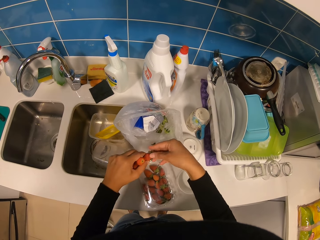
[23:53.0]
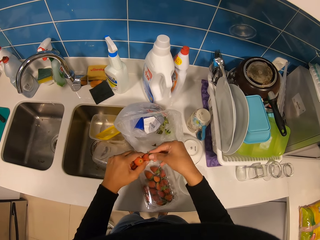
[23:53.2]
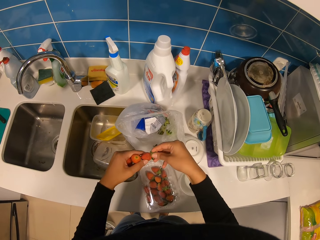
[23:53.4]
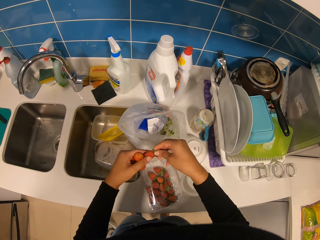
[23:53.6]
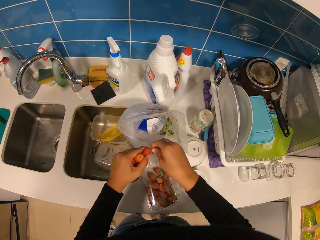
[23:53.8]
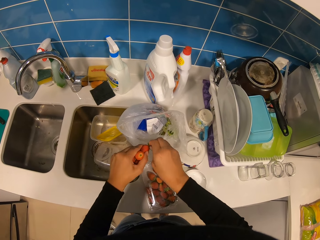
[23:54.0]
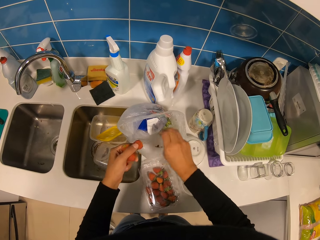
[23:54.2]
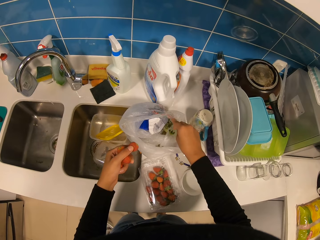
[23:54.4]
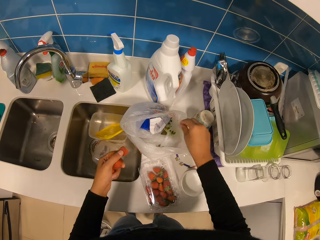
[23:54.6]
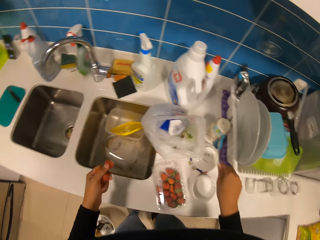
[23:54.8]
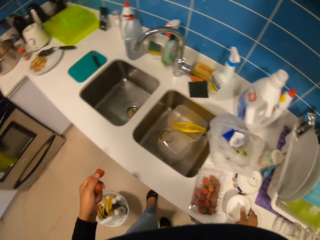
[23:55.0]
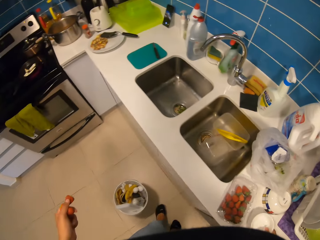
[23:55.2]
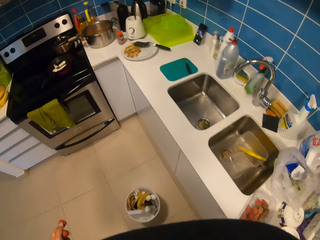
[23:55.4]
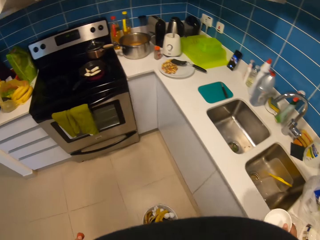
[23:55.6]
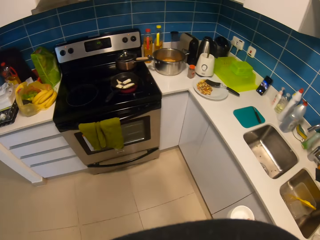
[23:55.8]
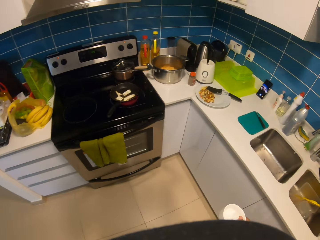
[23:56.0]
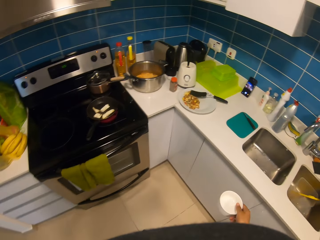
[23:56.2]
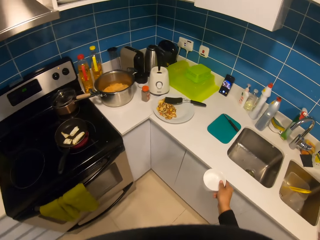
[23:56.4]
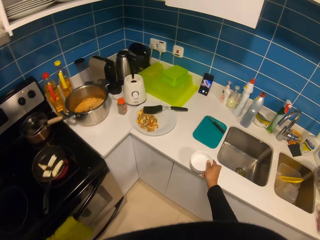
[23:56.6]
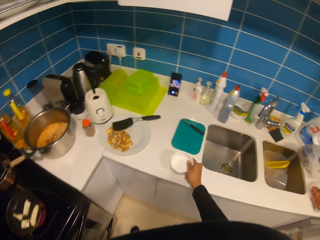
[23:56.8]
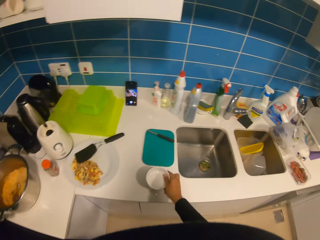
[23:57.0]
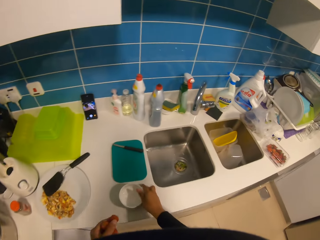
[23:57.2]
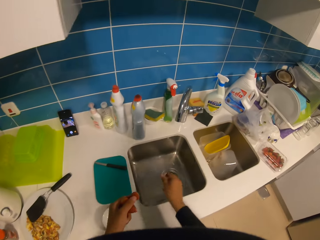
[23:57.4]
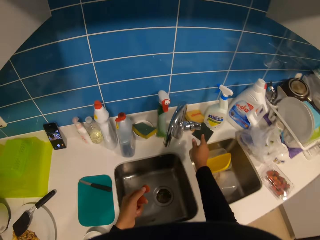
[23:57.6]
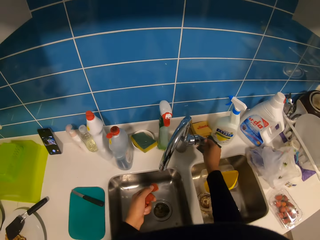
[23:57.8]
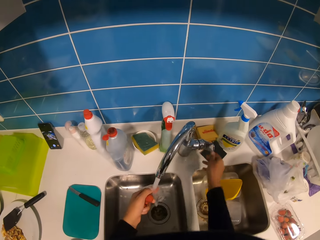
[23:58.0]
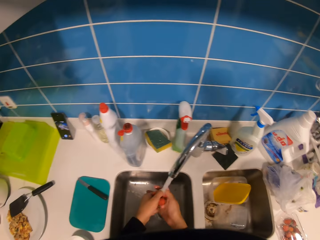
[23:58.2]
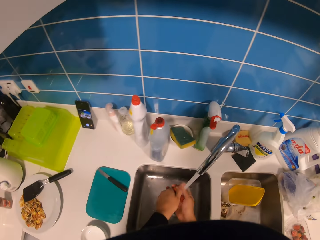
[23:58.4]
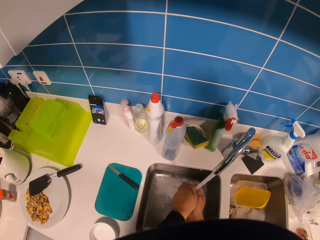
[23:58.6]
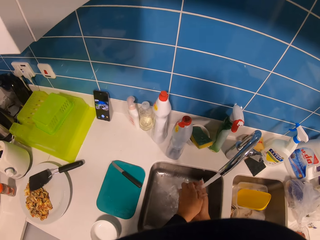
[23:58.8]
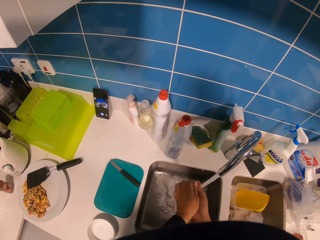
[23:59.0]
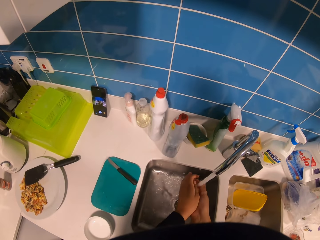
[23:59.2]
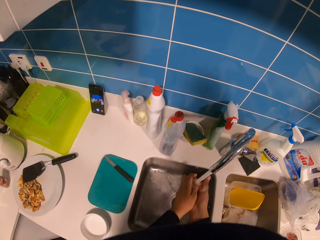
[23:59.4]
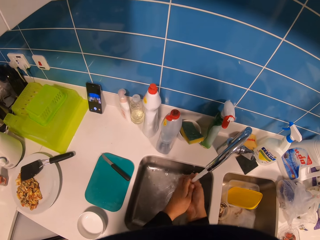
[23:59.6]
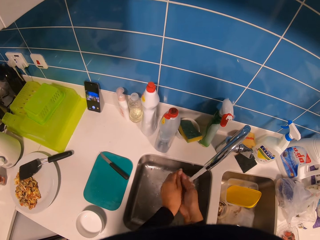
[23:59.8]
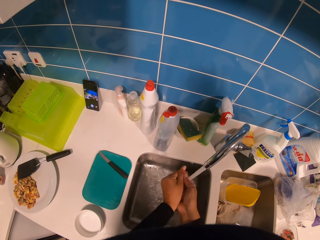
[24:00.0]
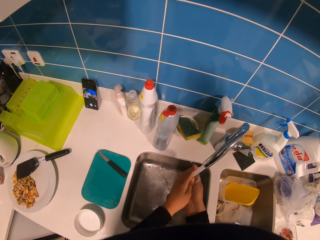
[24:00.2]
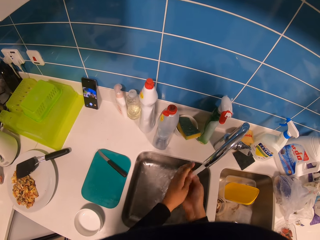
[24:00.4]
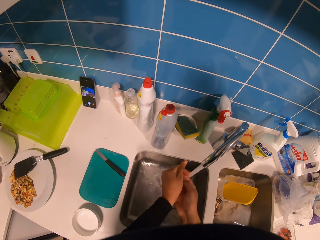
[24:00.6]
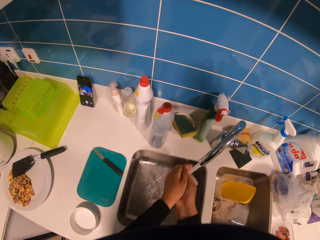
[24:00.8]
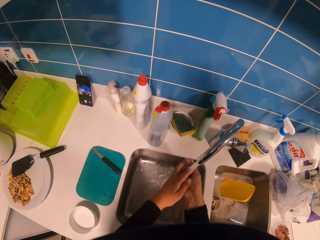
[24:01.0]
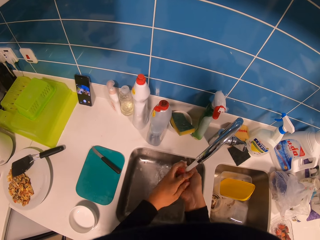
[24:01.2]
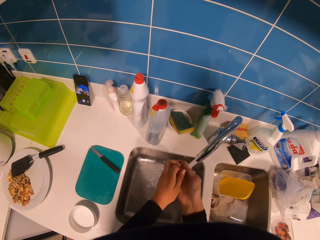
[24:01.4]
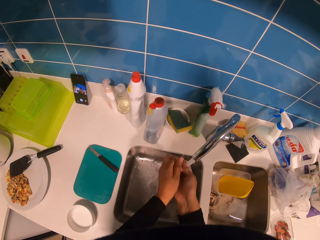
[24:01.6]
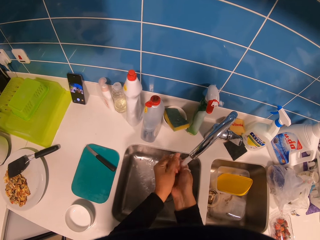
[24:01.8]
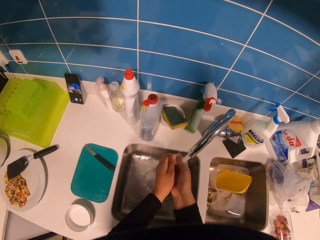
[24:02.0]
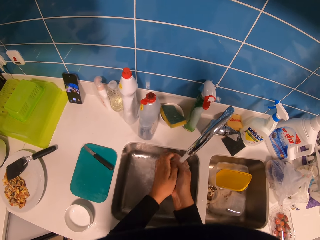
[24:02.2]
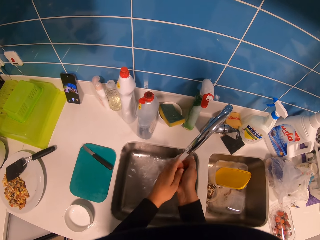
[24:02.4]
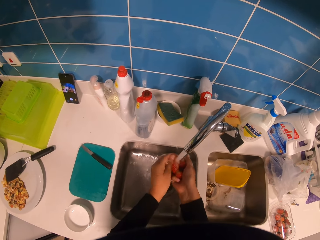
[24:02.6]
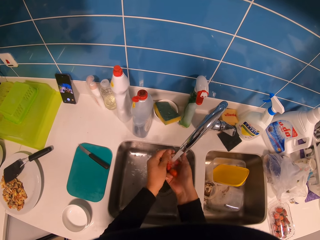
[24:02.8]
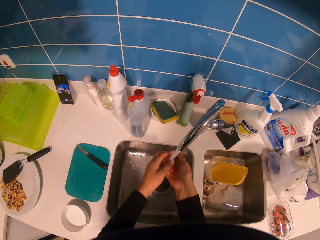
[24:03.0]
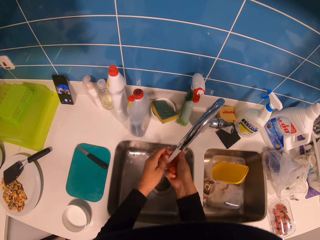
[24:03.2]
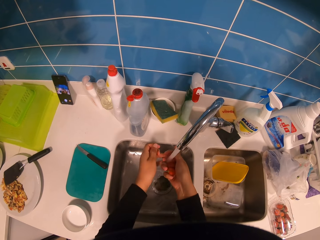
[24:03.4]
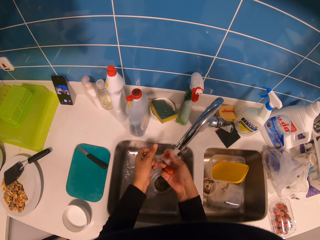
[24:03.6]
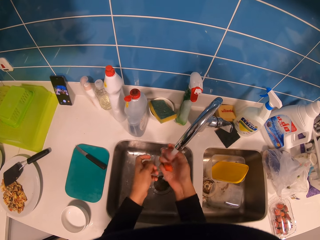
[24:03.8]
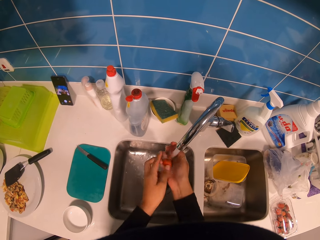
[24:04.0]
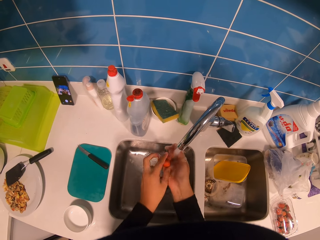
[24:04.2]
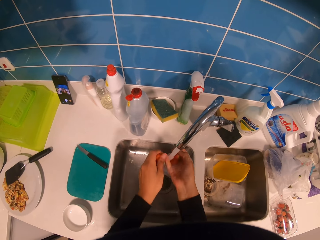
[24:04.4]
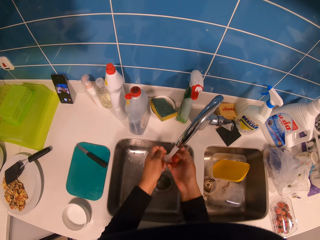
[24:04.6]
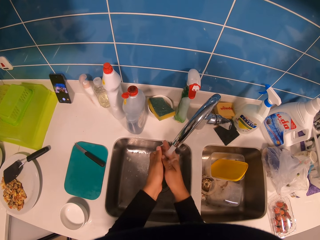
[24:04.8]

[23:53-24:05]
The camera wearer plucks the calyx. They put dry stalks in a paper bag. They hold the bowl and move in the kitchen. They pick up a saucer on a table. They place the bowl on the countertop. They turn on the faucet. They wash strawberries in a sink.

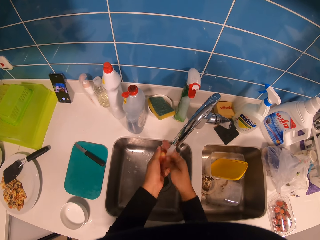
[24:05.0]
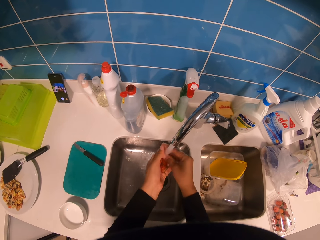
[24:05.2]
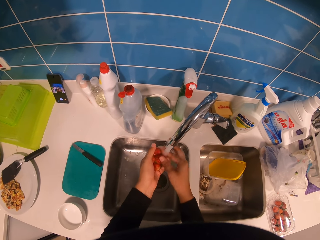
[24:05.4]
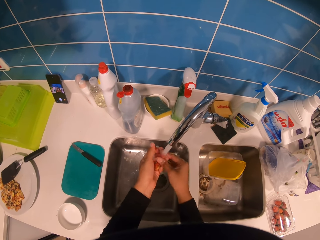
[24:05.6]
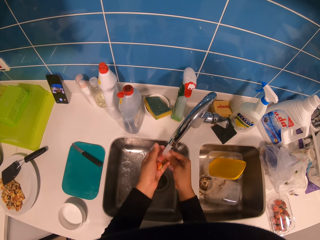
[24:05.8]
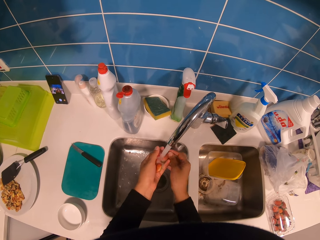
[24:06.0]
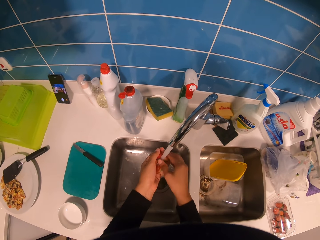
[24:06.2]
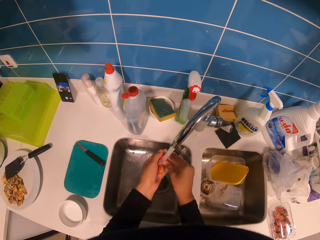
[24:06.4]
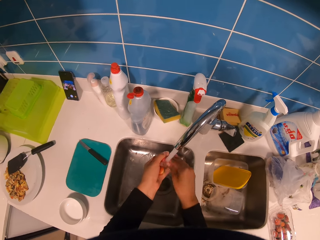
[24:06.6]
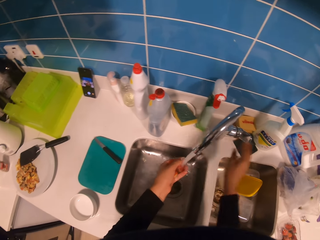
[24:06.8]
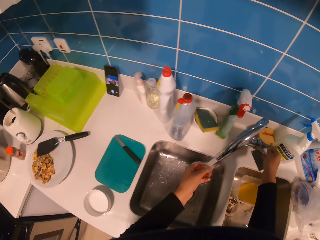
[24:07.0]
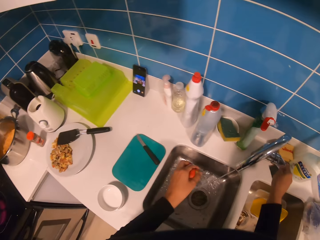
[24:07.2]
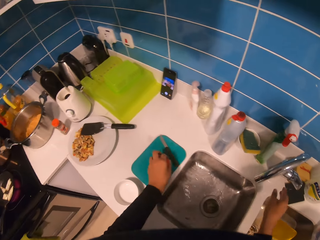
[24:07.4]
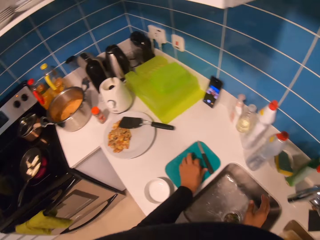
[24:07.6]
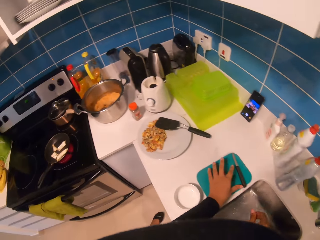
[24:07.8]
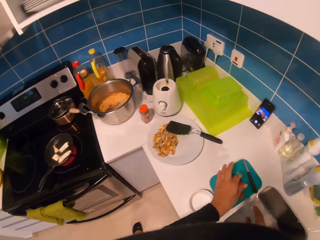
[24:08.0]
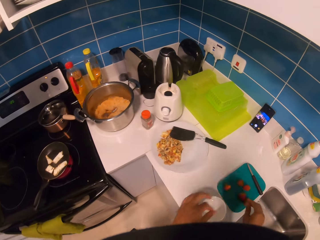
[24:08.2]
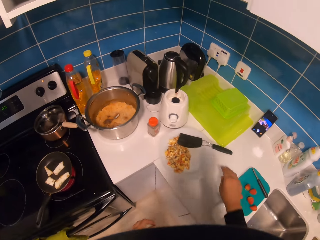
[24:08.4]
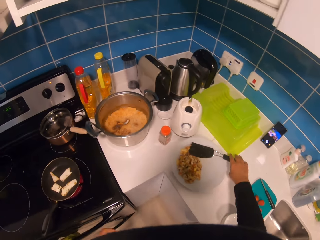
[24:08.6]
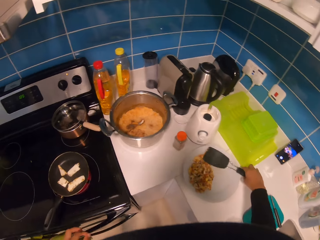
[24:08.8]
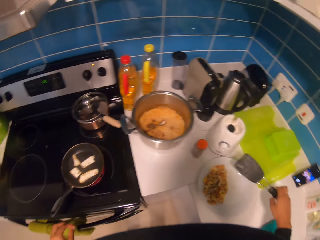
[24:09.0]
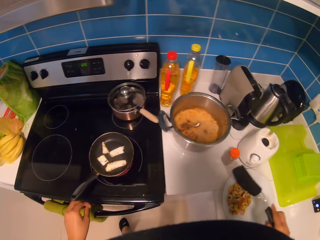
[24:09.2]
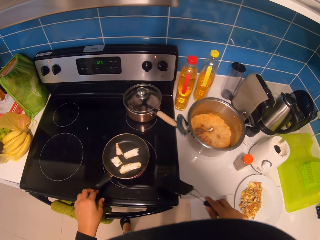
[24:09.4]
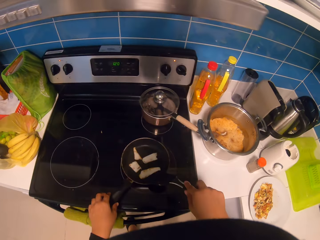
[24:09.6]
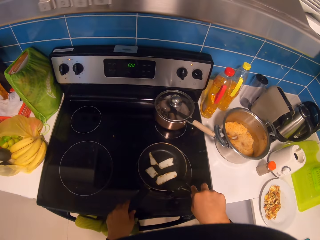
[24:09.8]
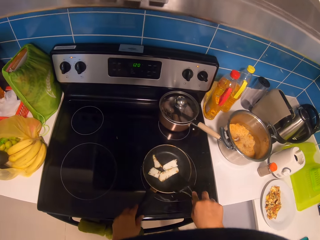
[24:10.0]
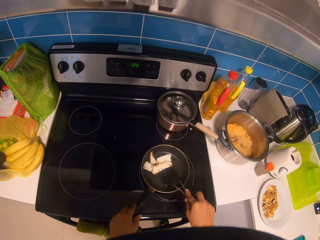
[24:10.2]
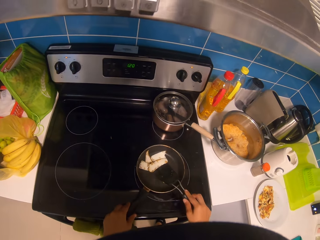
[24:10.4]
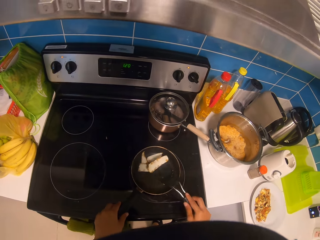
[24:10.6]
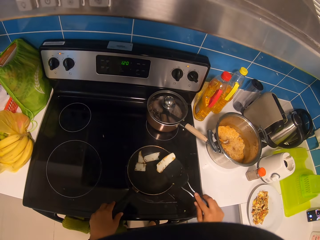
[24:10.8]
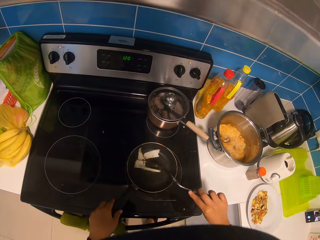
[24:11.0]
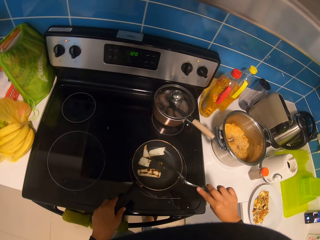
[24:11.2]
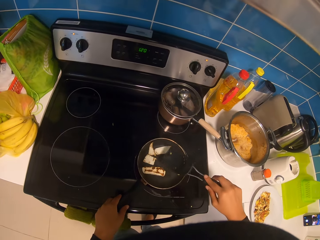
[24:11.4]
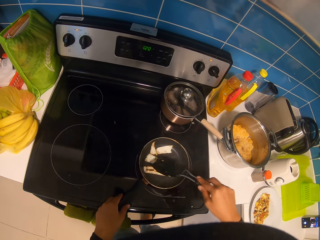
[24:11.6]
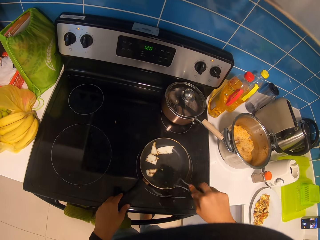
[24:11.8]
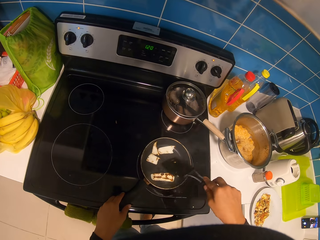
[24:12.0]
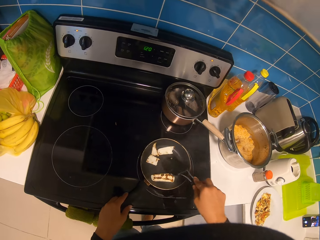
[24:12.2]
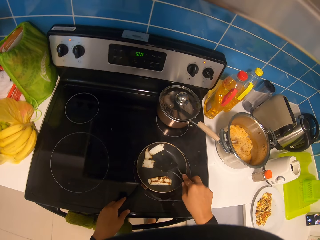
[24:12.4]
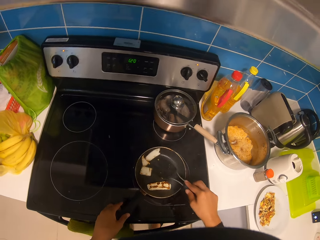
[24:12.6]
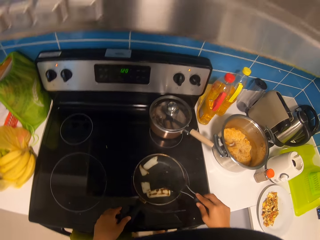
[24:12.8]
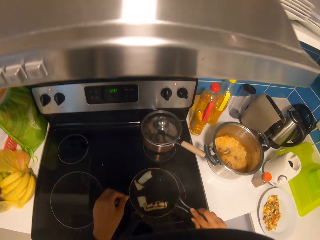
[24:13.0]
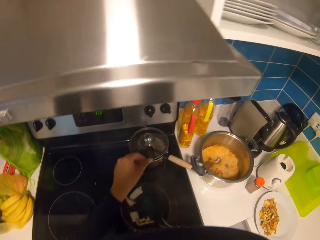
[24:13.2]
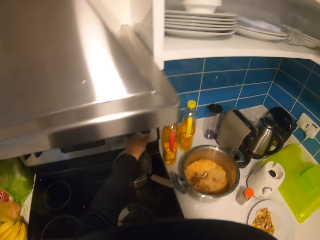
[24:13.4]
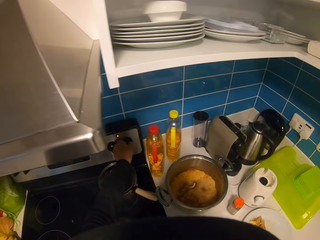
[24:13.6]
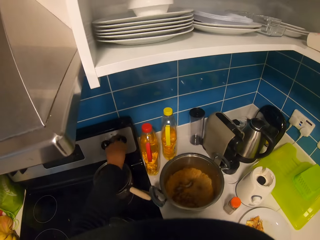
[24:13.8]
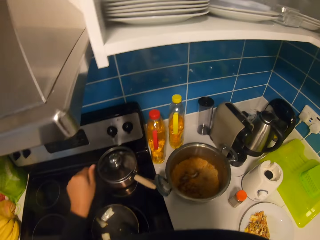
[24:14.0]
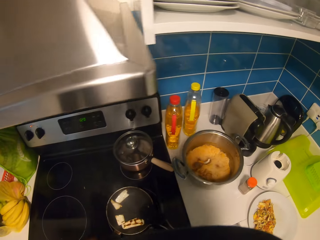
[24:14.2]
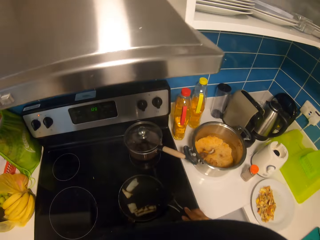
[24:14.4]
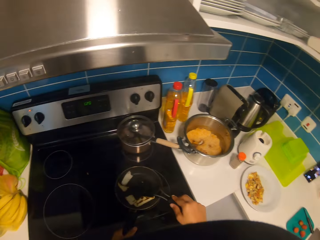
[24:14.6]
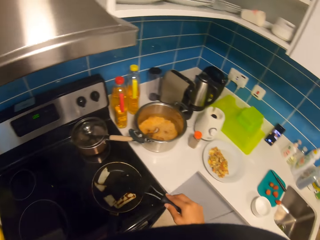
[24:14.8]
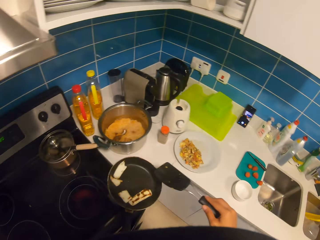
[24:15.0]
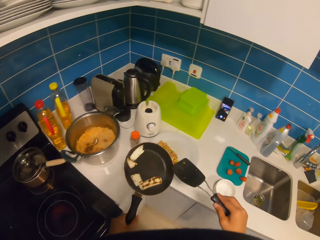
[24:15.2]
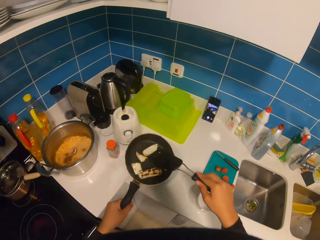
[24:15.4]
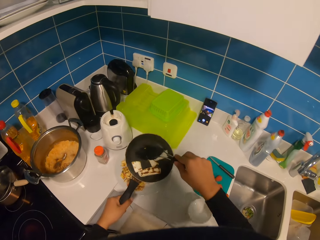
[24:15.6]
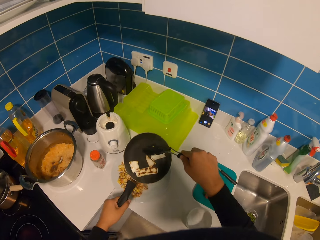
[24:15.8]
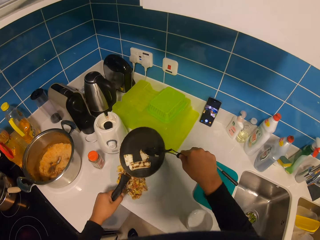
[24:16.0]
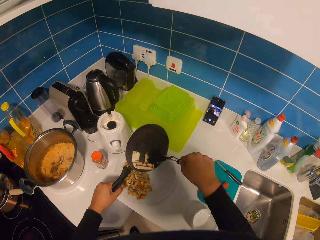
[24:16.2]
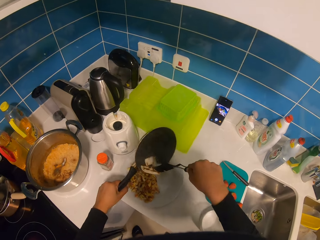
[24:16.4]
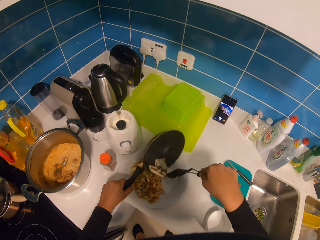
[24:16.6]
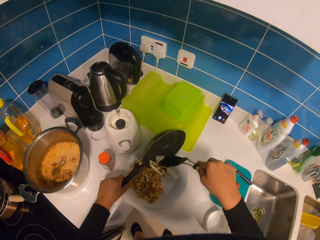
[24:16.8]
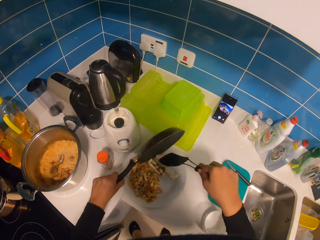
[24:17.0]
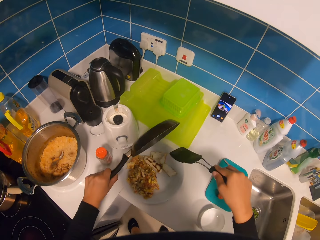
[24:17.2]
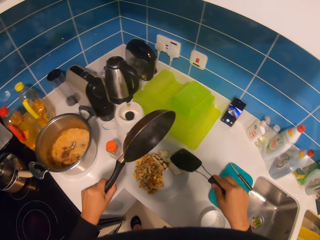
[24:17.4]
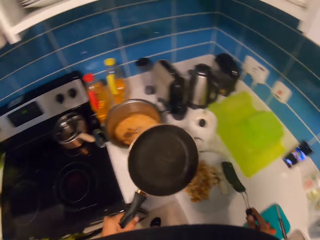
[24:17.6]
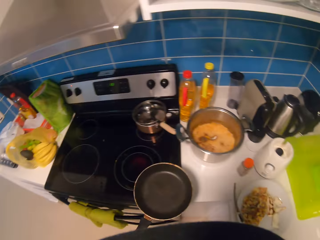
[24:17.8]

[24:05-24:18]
The camera wearer turns off the faucet. They place the strawberry on the chopping board. They pick up the turner spatula. They move in the kitchen. They hold the cooking pan handle. They turn the cheese or cassava on the cooking pan. They adjust the knob on the cooker. They switch off the cooker. They hold the cooking pan. They move in the kitchen. They serve the cheese on the plate.
